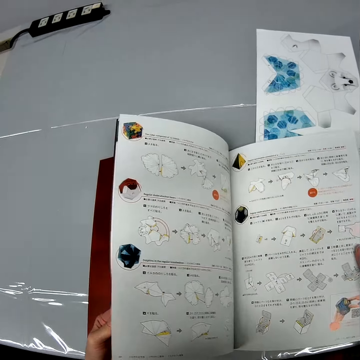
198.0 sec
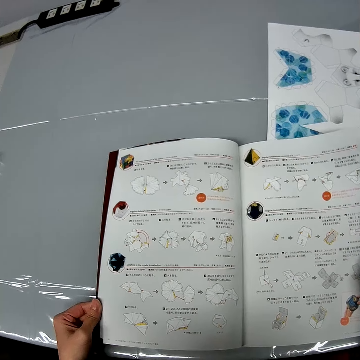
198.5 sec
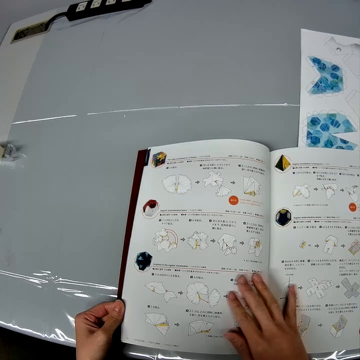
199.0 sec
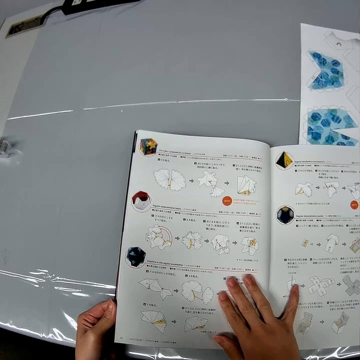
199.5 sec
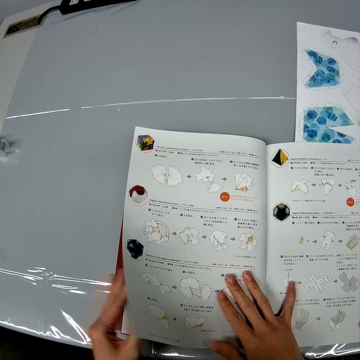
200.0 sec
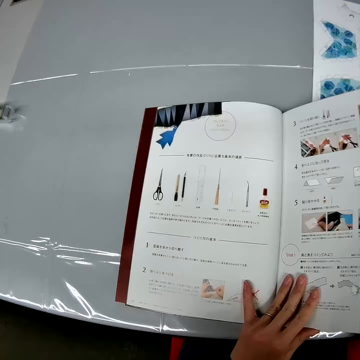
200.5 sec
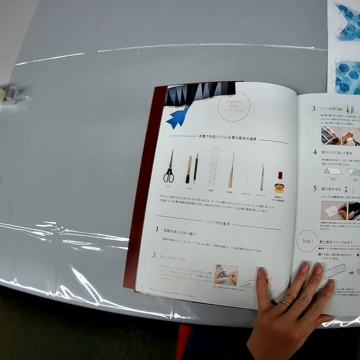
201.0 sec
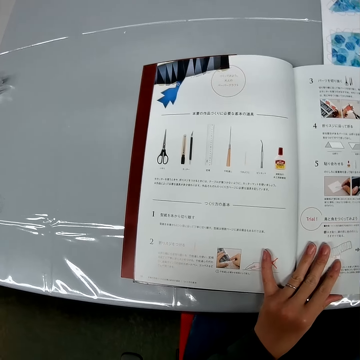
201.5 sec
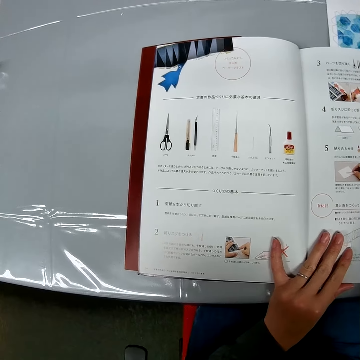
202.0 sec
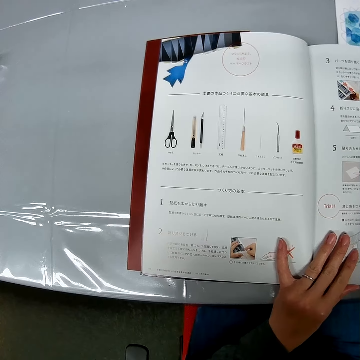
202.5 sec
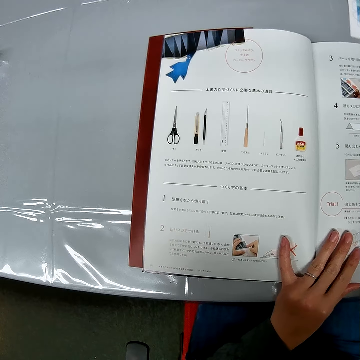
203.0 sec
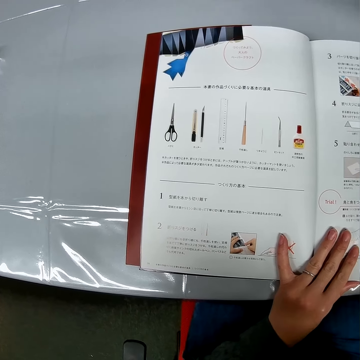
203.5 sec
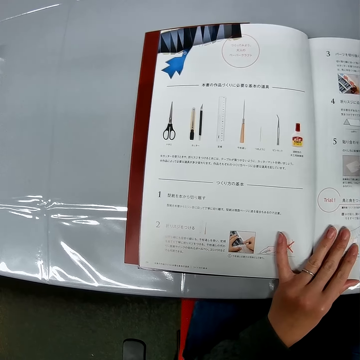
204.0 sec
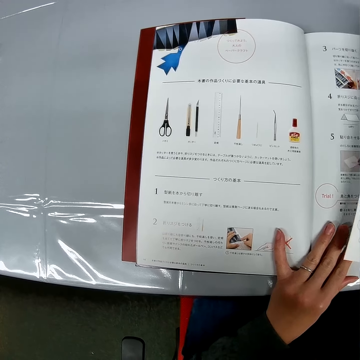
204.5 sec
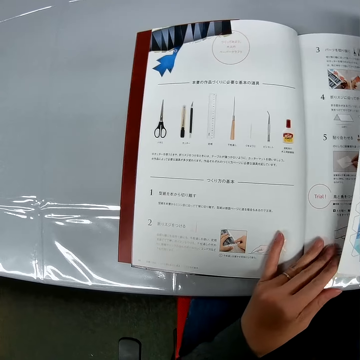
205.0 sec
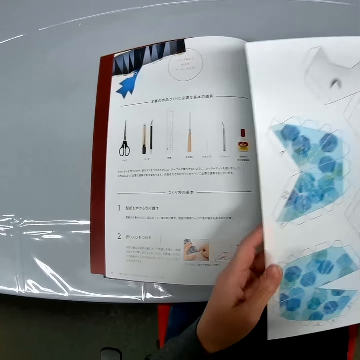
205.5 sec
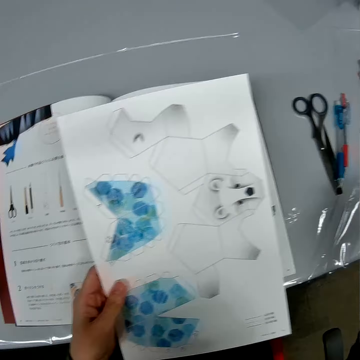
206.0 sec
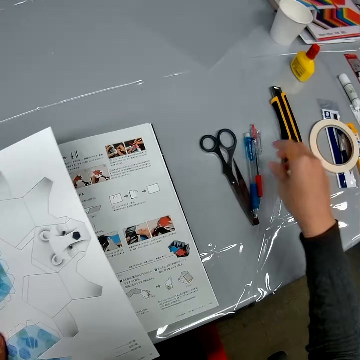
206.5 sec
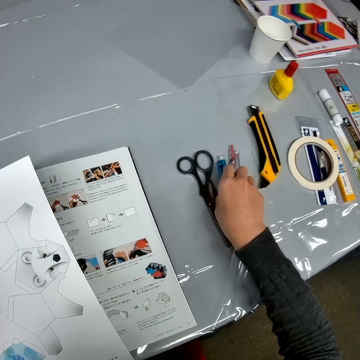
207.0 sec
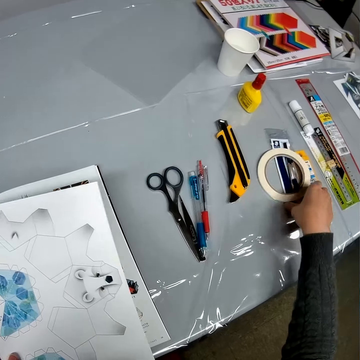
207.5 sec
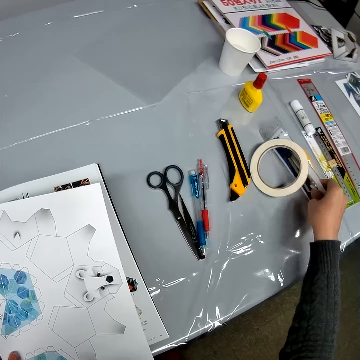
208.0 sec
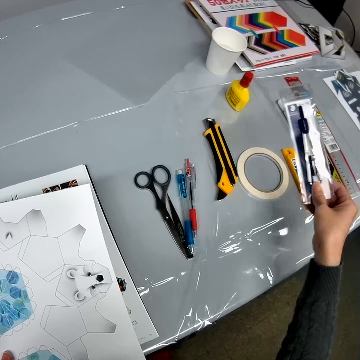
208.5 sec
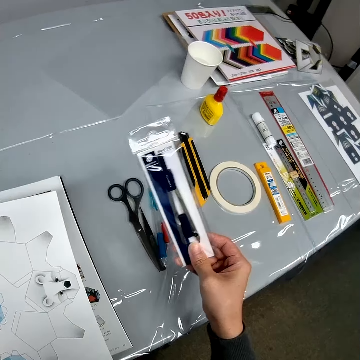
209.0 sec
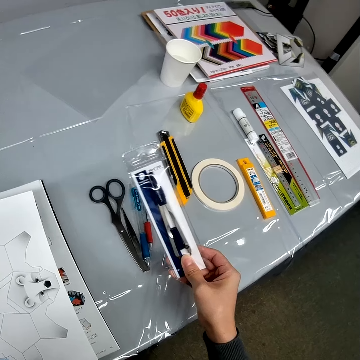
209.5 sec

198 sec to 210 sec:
The camera wearer turns a page on a drawing book with a hand. They look at the drawing book on a table. They hold the drawing book on the table with a hand. They turn a page on the drawing book with a hand. They look at the drawing book on the table. They pick up a piece of paper from the table. They pick up scissors from the table. They switch a piece of drawing book paper to the other hand. They move a pen on the table with a hand. They pick up tweezers from the table.

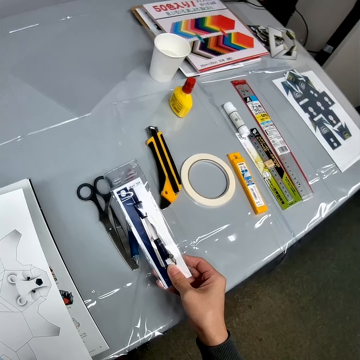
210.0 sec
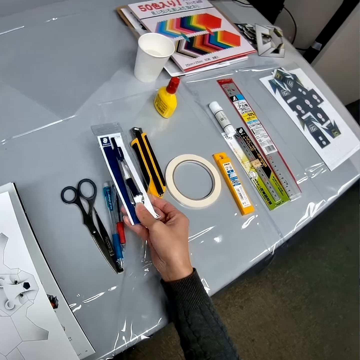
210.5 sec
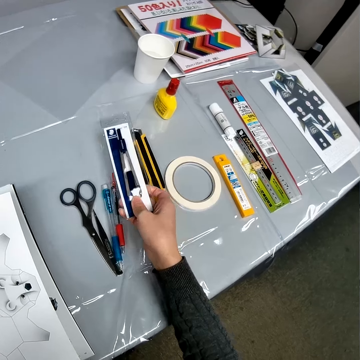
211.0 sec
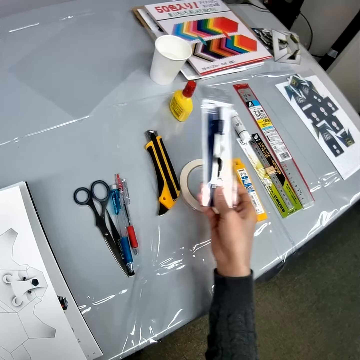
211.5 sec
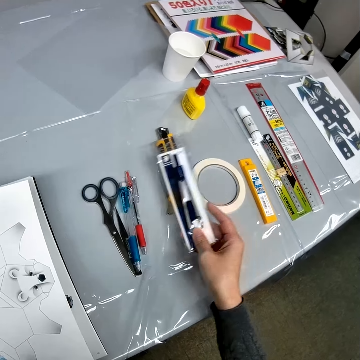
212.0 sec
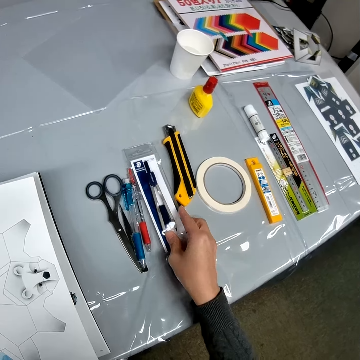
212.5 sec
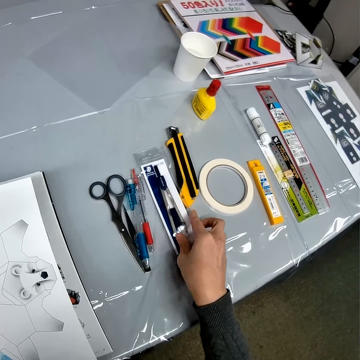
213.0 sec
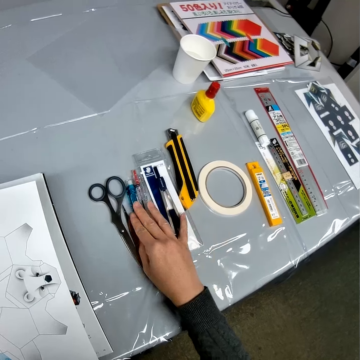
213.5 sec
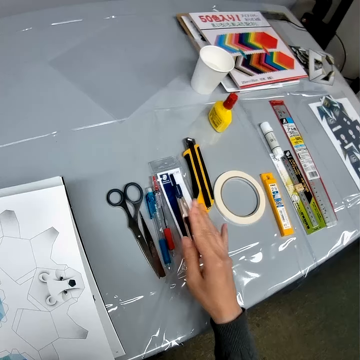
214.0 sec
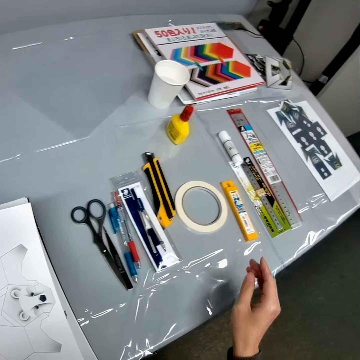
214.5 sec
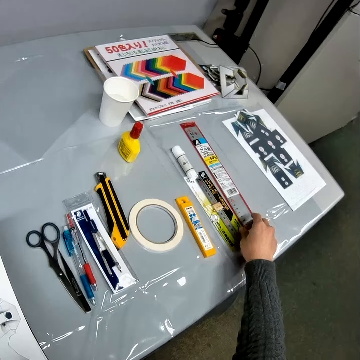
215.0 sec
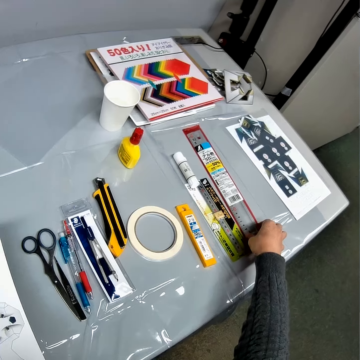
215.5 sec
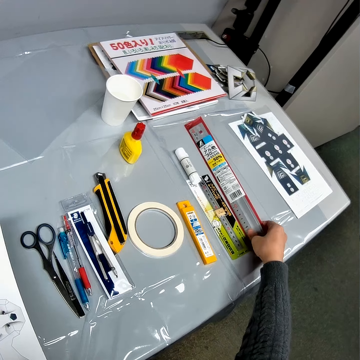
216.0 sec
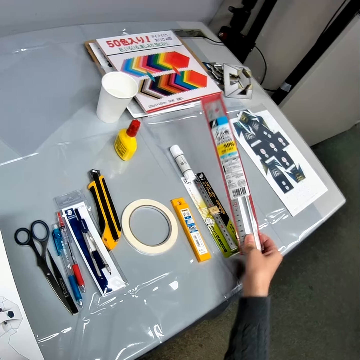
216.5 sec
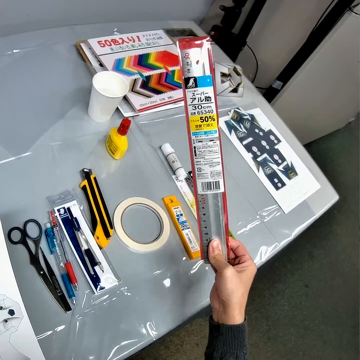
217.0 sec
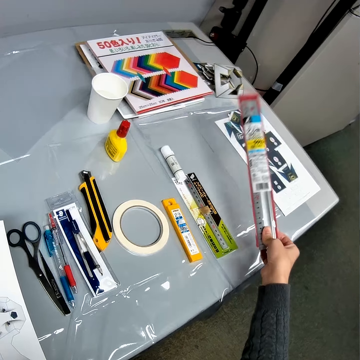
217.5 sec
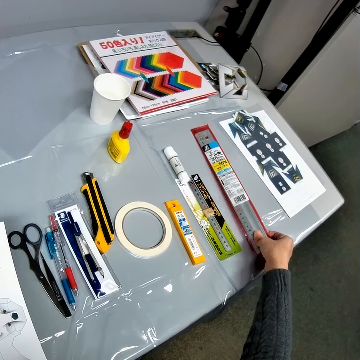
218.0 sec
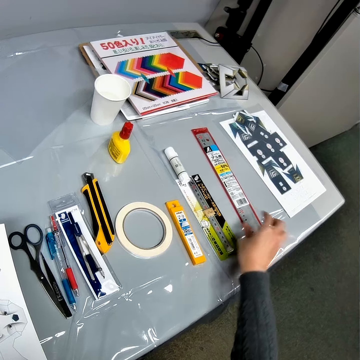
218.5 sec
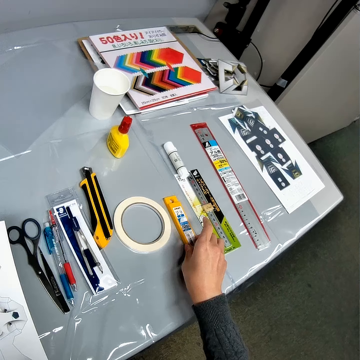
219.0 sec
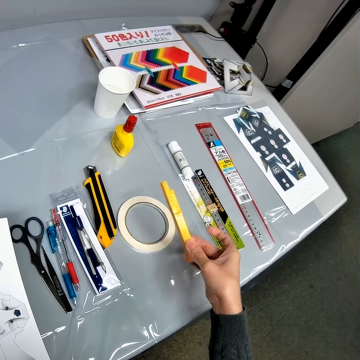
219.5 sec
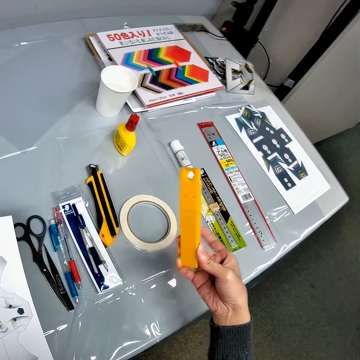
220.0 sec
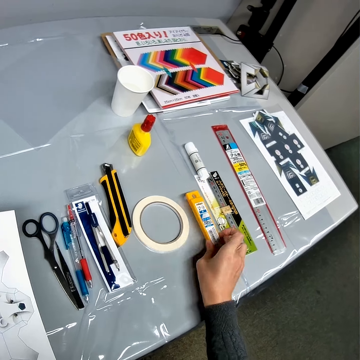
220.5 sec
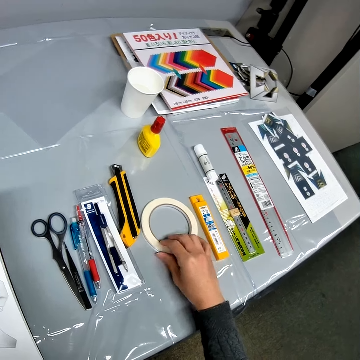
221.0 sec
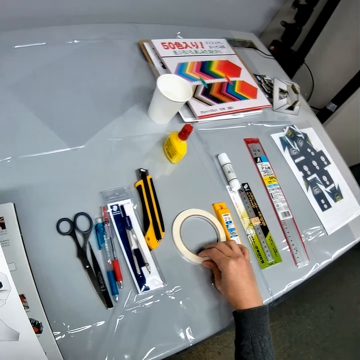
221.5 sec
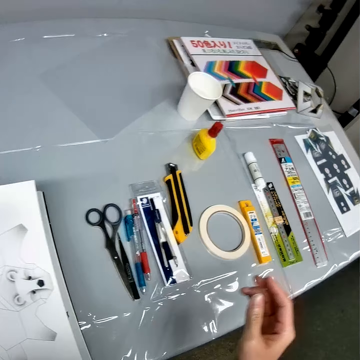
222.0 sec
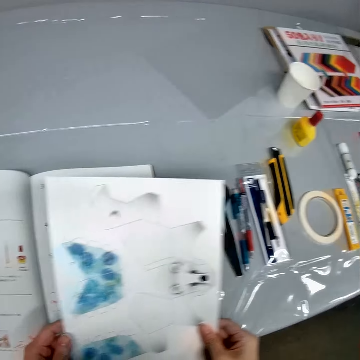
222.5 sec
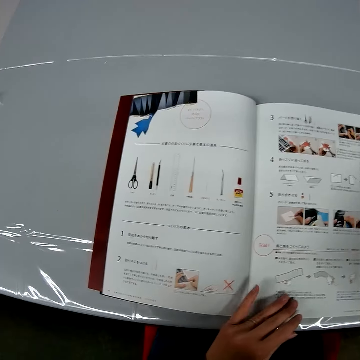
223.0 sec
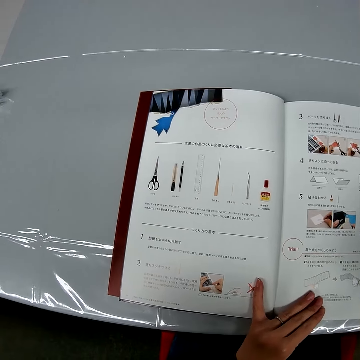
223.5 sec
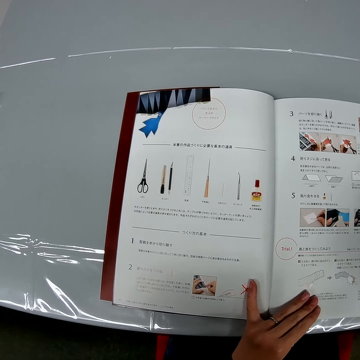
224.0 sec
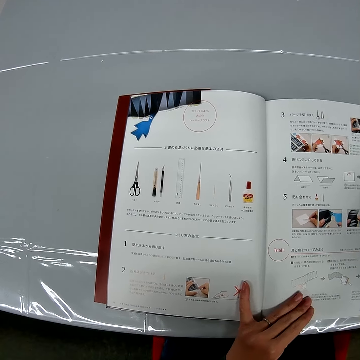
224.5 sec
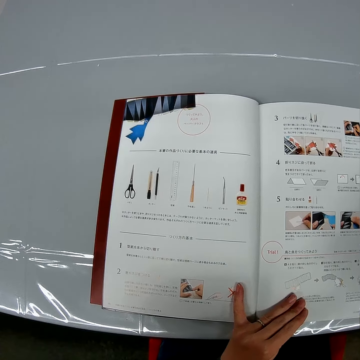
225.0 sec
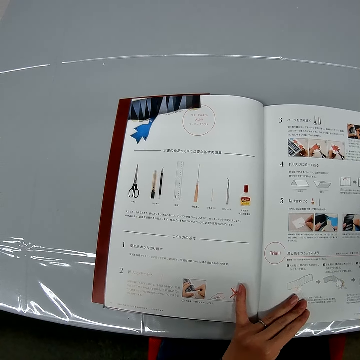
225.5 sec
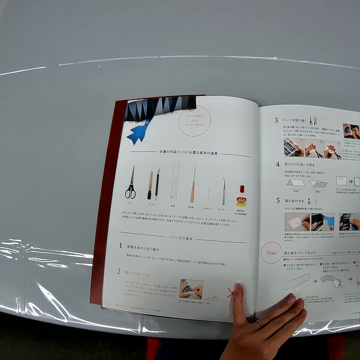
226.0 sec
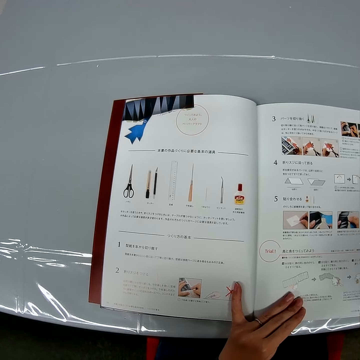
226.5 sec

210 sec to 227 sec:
The camera wearer holds the tweezers with a hand. They put down the tweezers on the table. They drop the scissors on the table. They move pens on the table with a hand. They pick up a measuring ruler from the table. They put down the measuring ruler on the table. They pick up a small measuring ruler from the table. They put down the small measuring ruler on the table. They touch a paper tape that is on the table. They move a Sellotape on the table with a hand. They switch the piece of drawing book paper to the other hand. They hold the drawing book on the table with a hand. They look at the drawing book on the table.

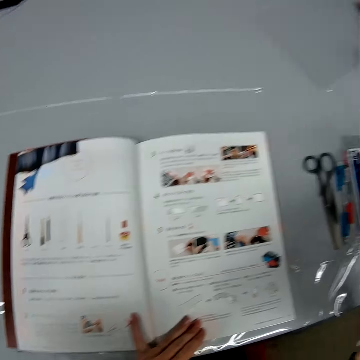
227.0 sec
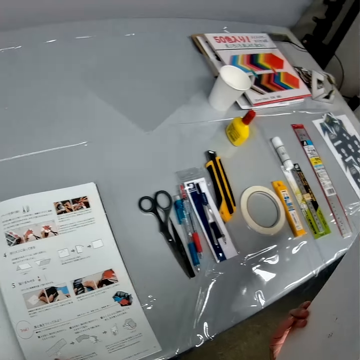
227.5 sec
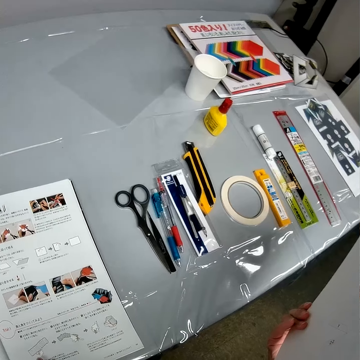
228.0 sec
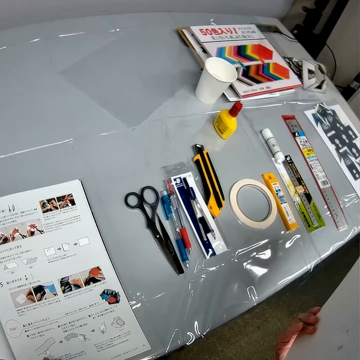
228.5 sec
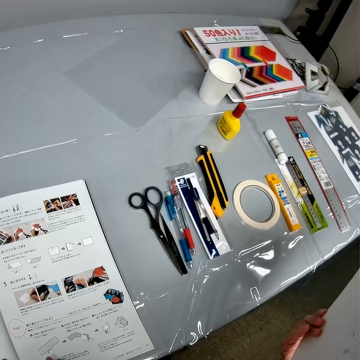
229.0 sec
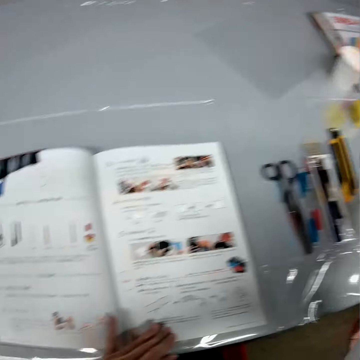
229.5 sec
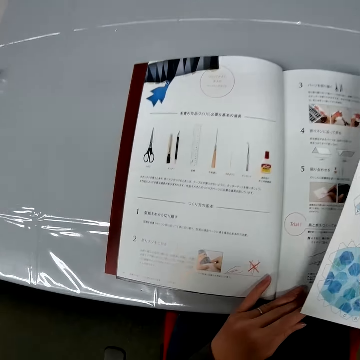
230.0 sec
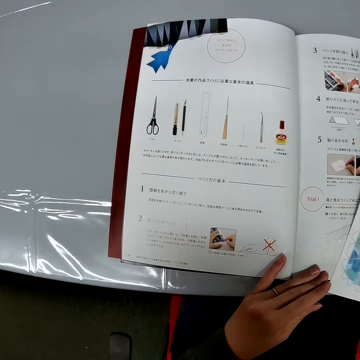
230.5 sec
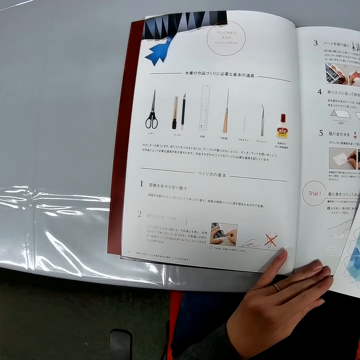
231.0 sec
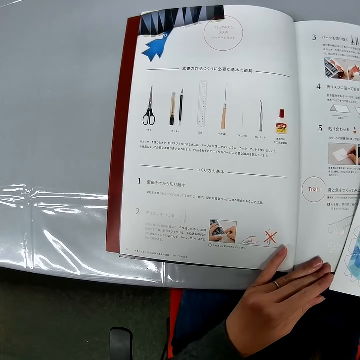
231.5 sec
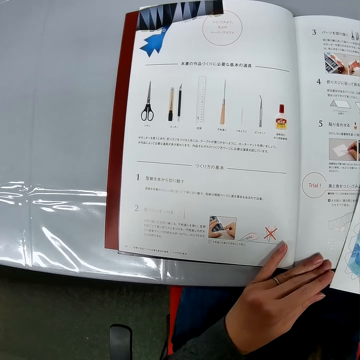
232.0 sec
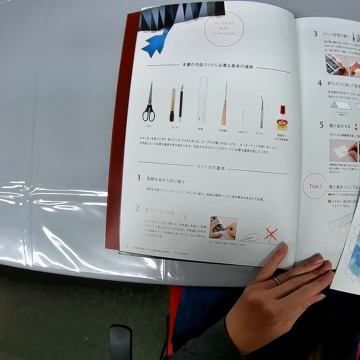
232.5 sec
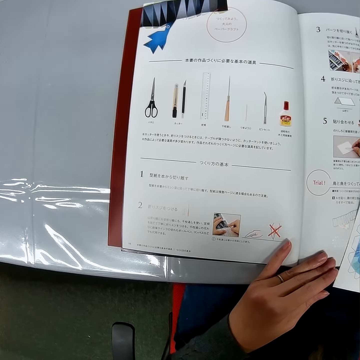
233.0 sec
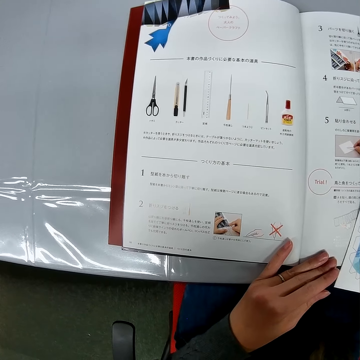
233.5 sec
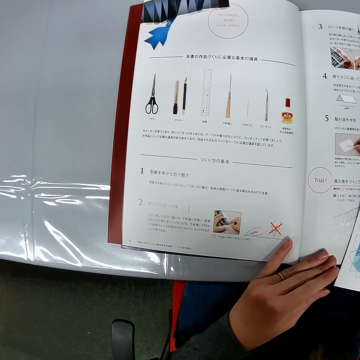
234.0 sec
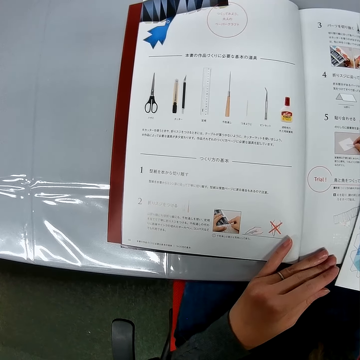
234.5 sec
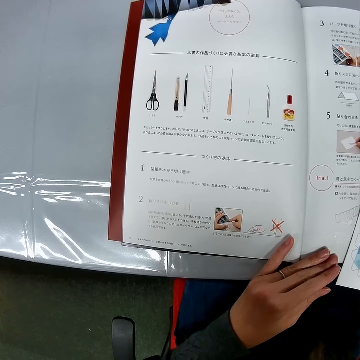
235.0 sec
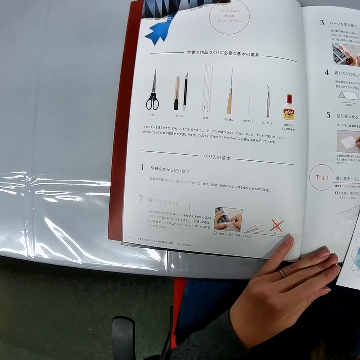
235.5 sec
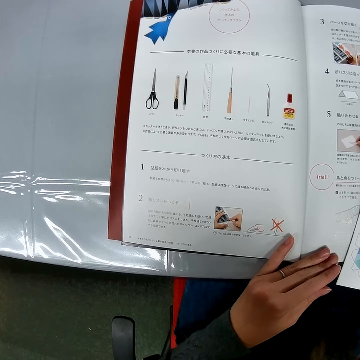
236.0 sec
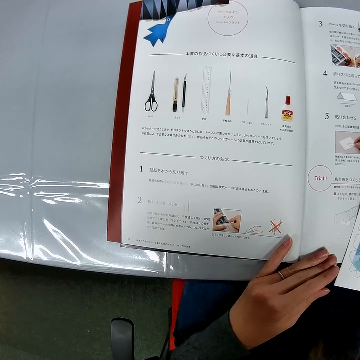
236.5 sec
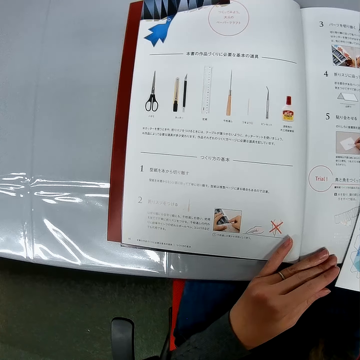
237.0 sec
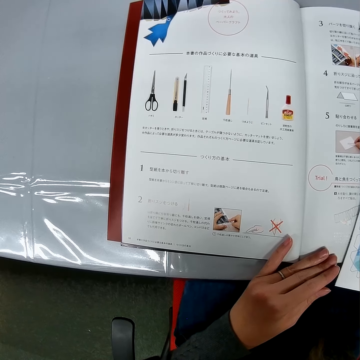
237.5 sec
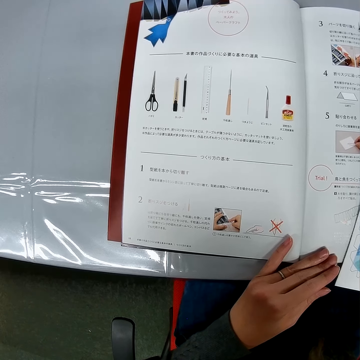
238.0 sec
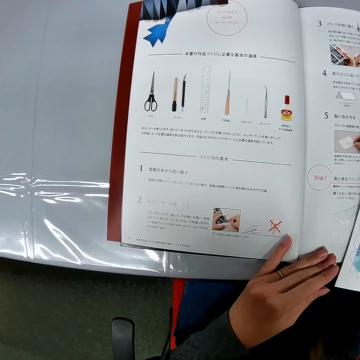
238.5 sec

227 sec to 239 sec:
The camera wearer looks around the table. They put the piece of drawing book paper on the drawing book. They look at the drawing book on the table.
